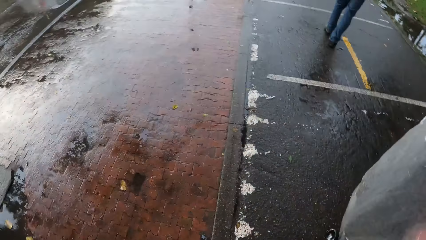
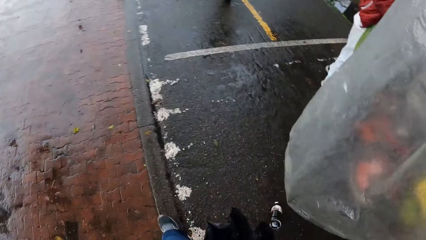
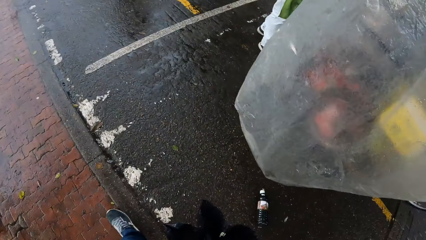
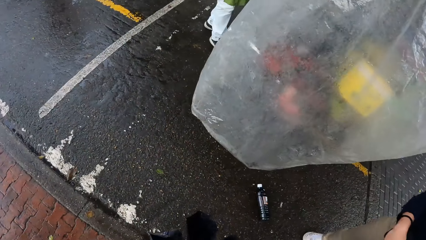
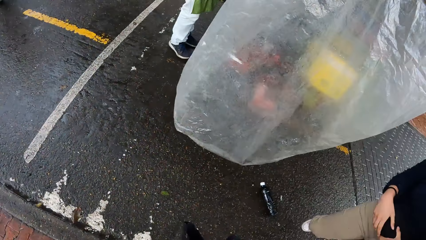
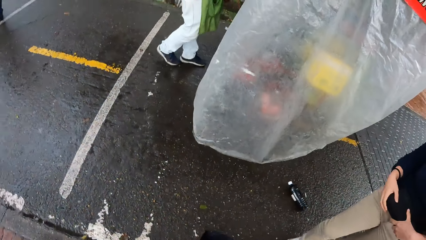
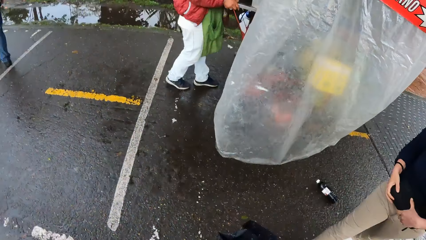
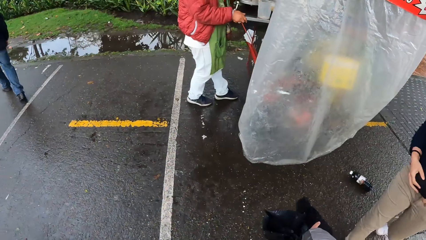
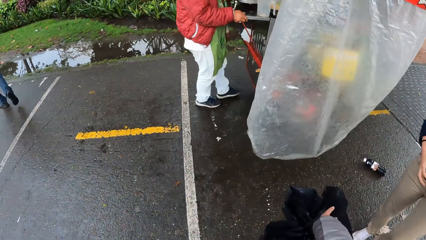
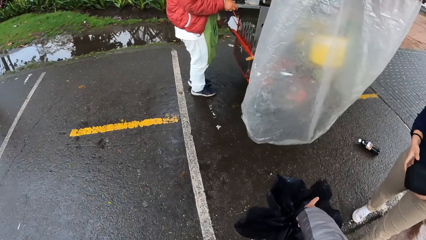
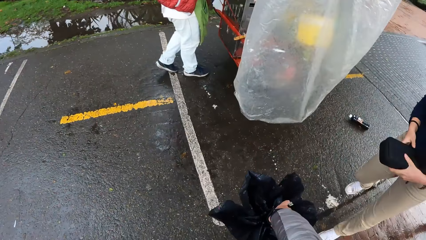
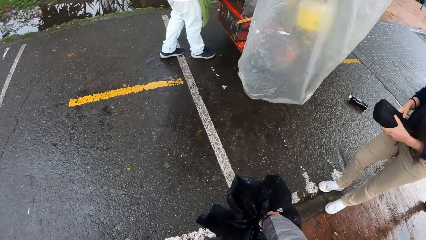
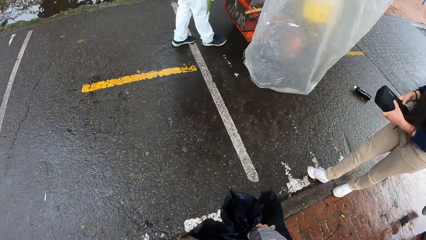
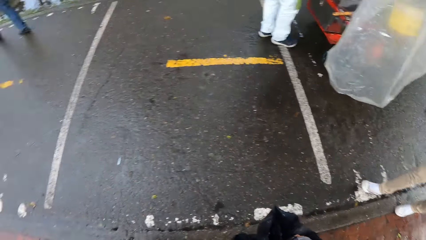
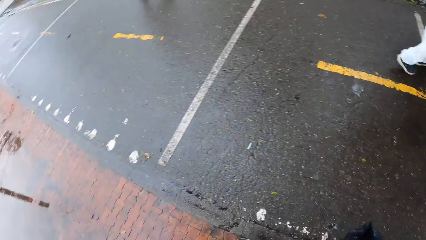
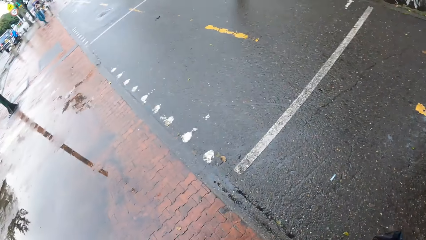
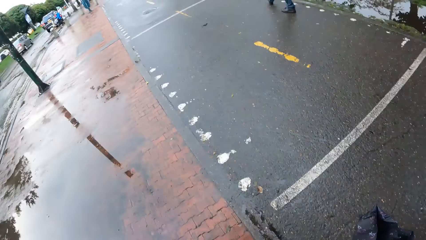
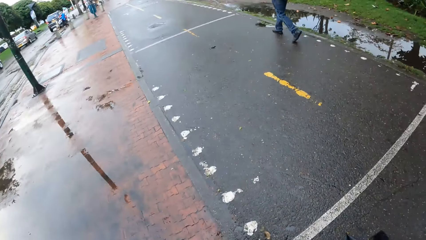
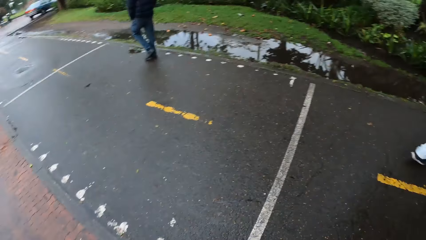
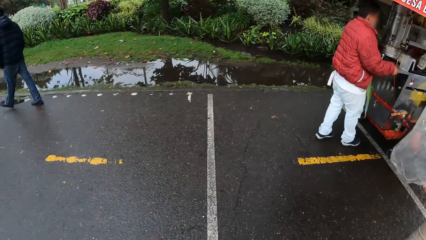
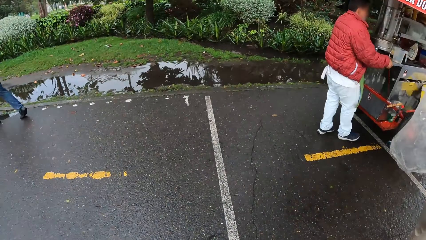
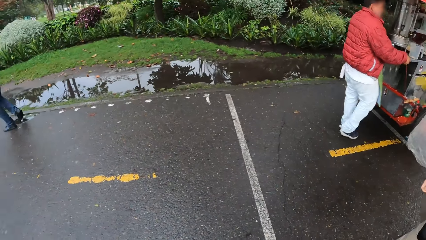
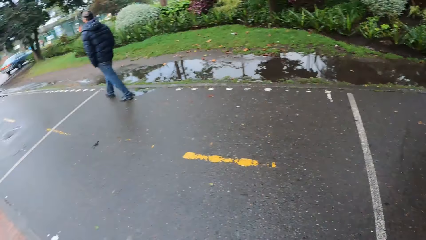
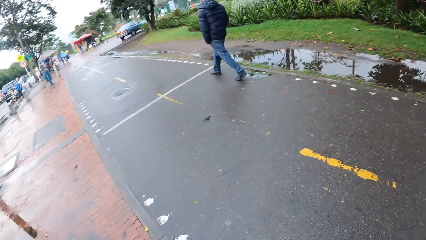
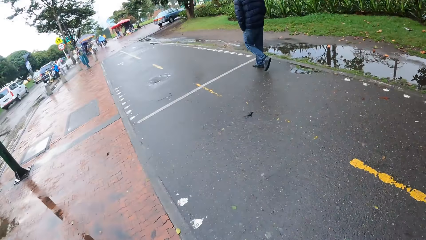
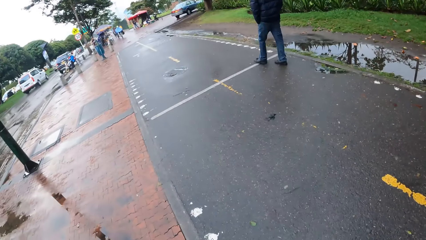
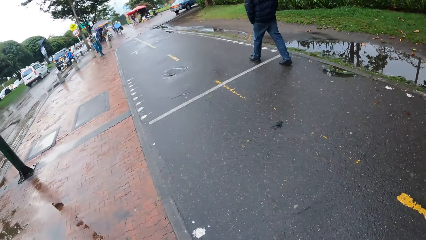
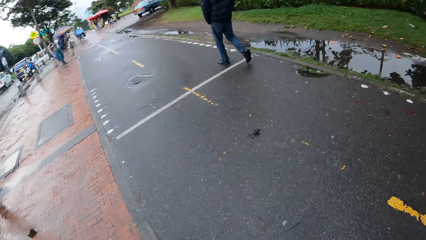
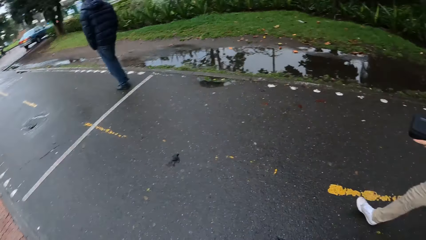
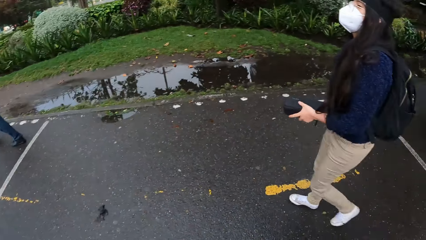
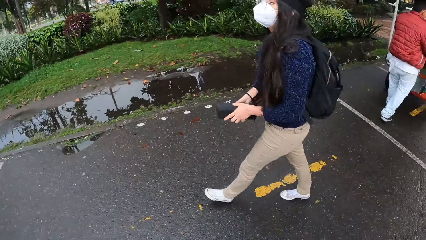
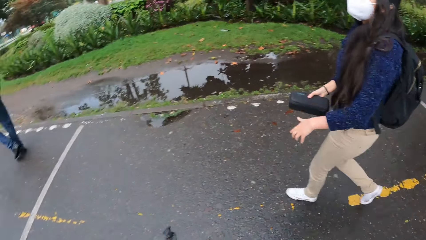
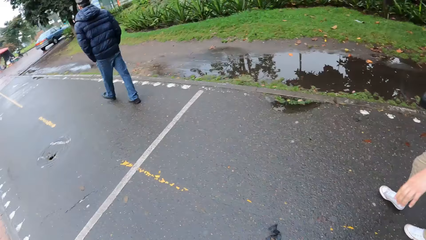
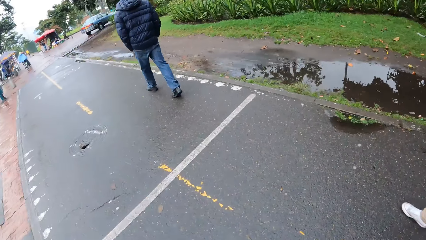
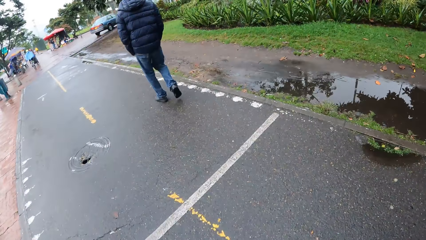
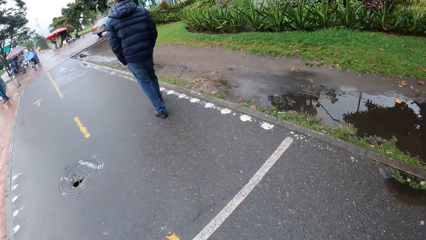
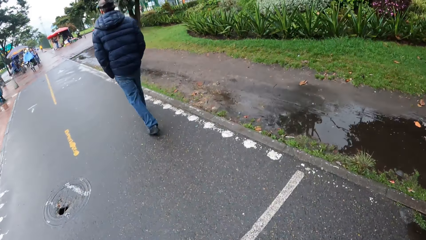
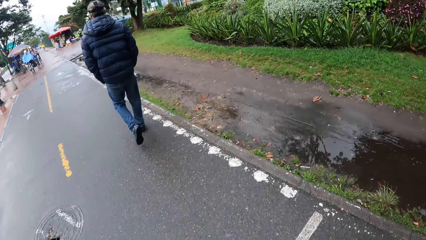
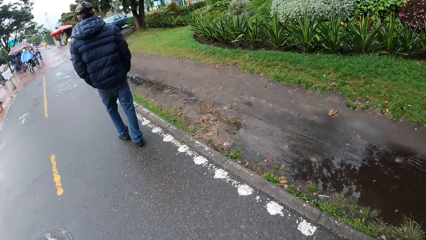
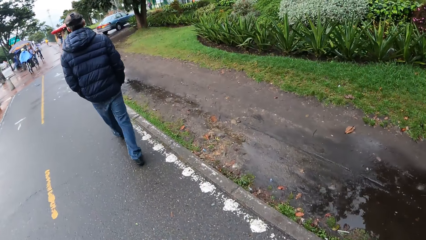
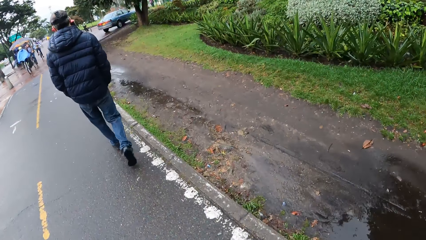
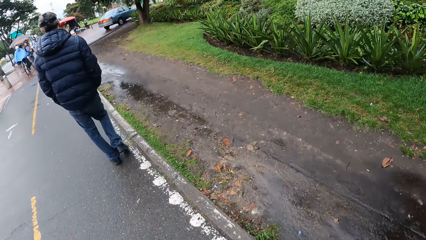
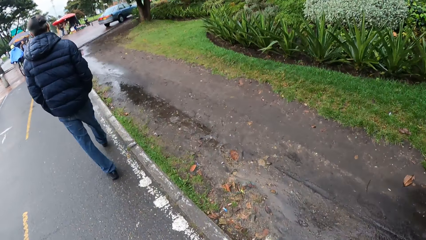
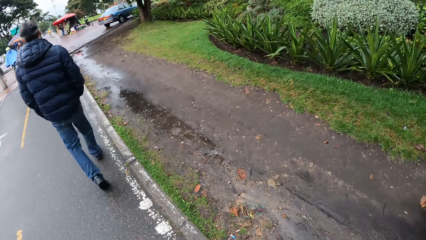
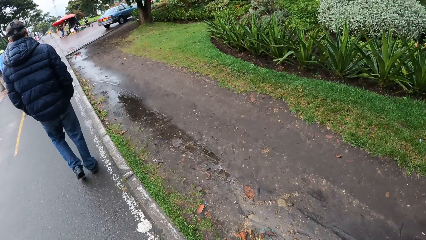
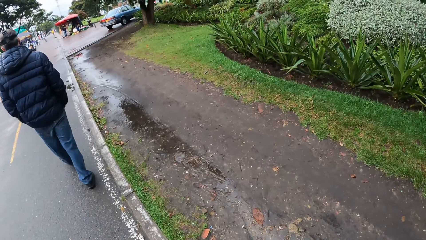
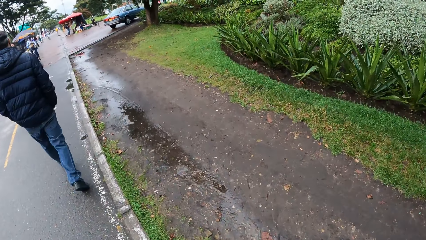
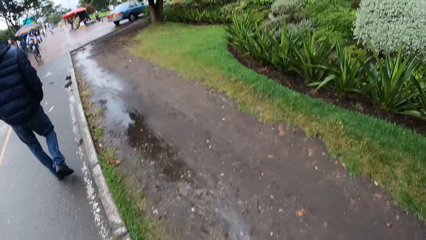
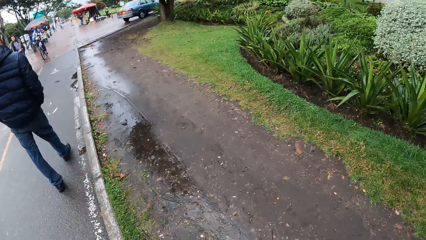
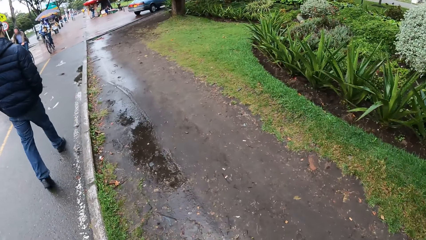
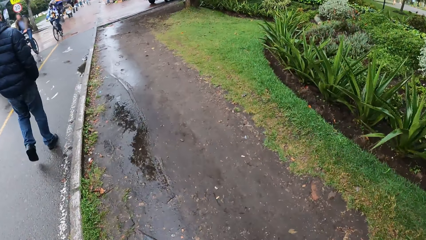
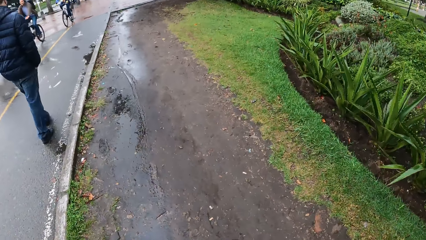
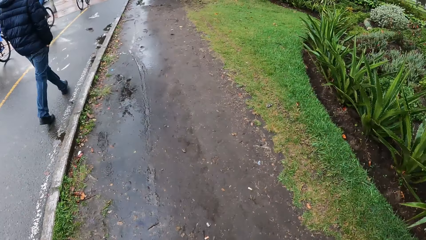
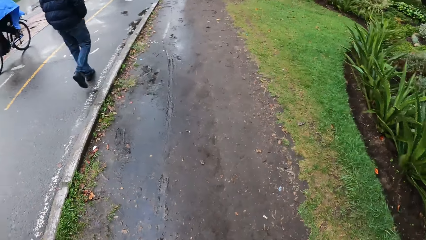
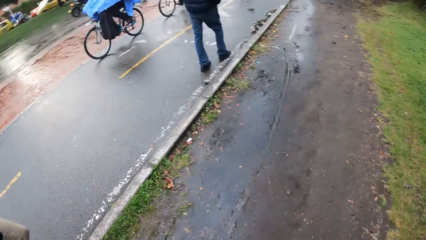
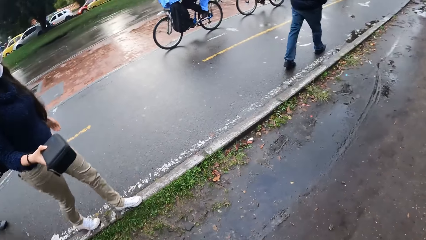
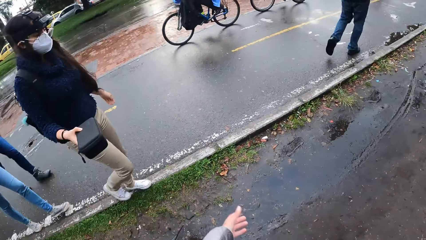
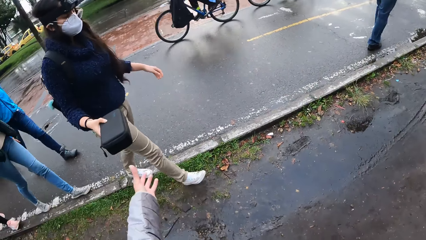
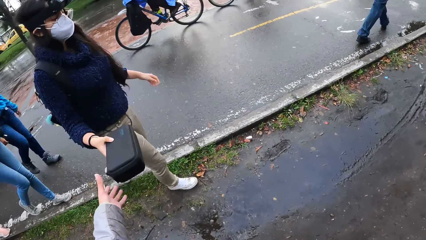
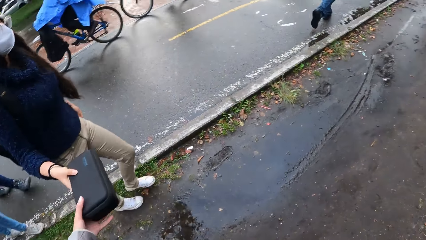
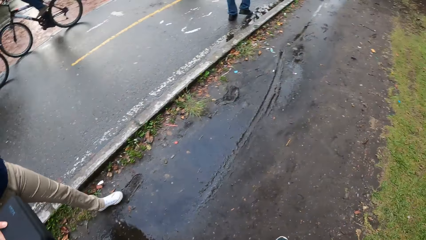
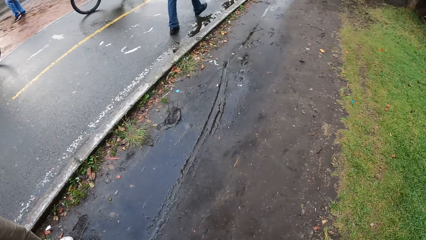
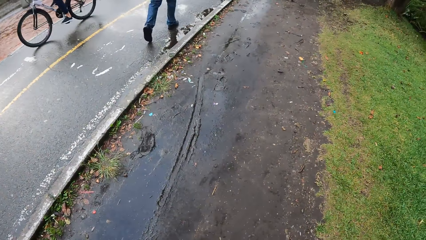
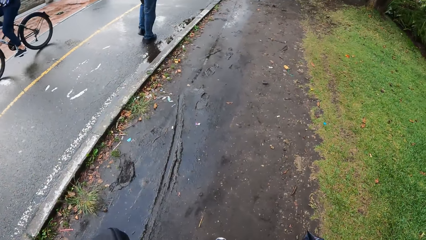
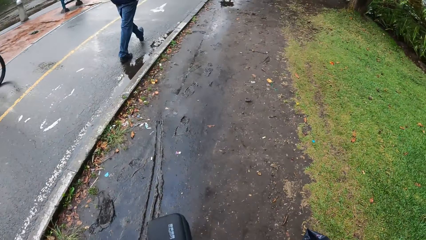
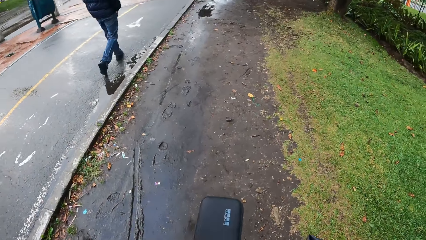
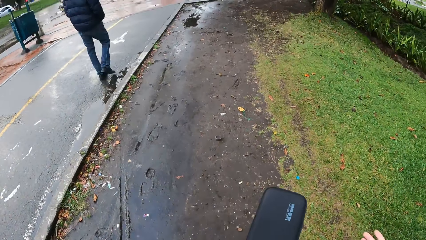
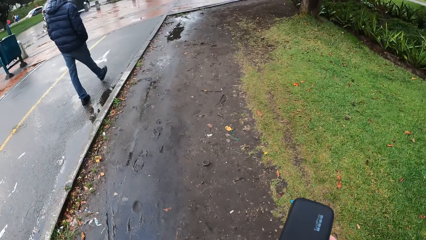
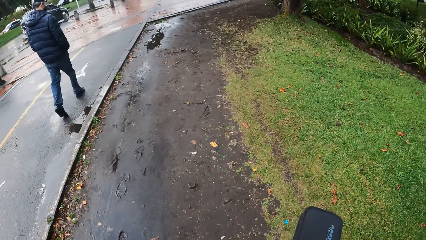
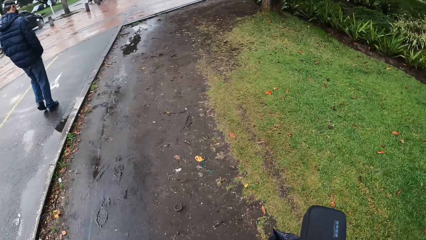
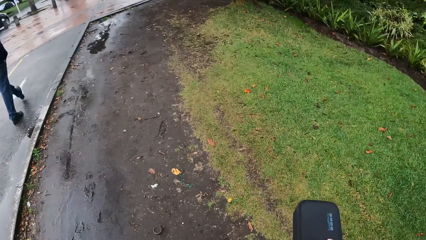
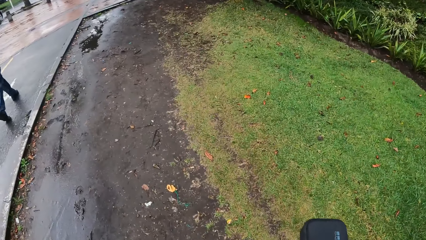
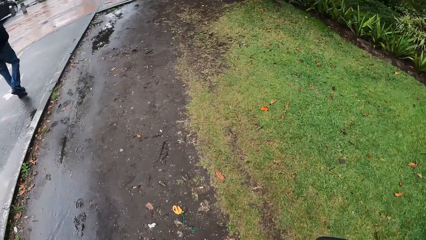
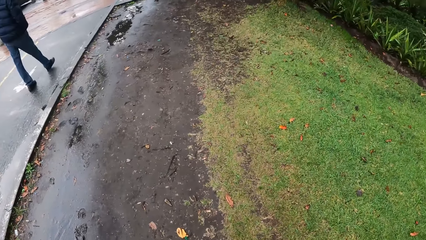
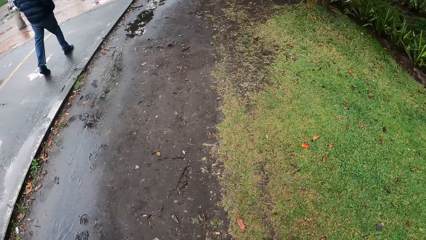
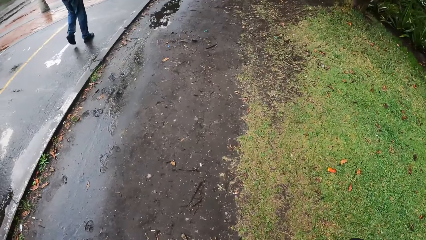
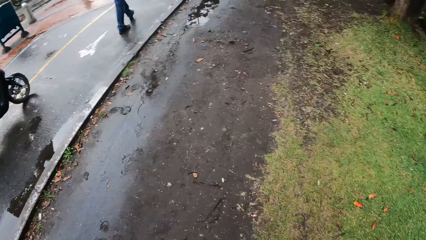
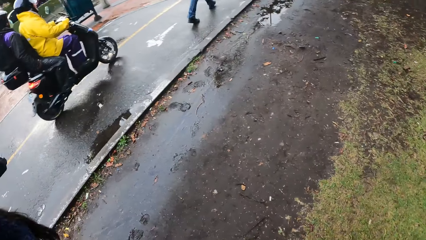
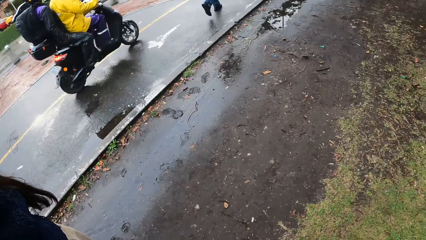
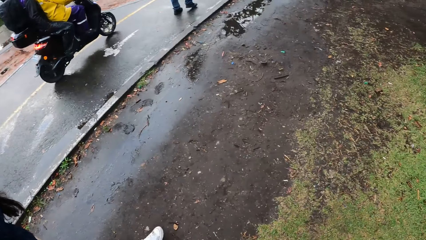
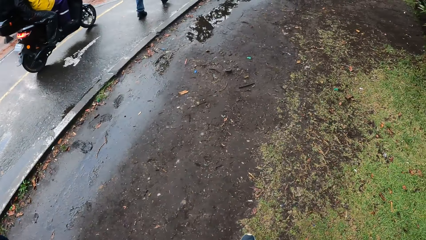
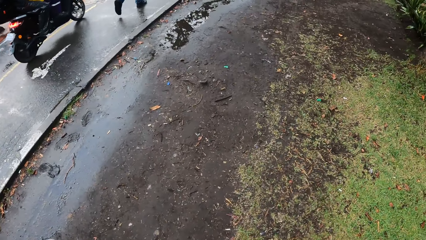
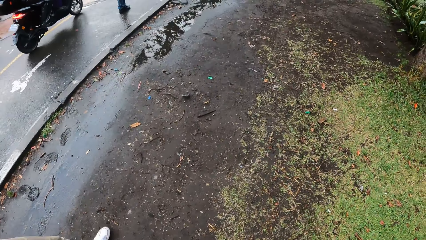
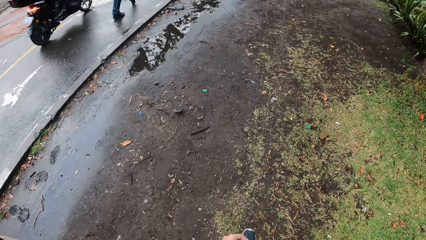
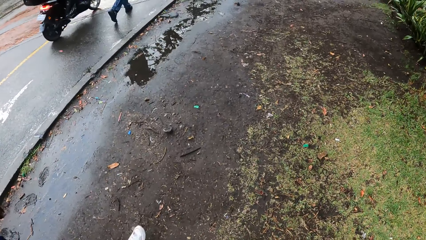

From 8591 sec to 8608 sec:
The camera wearer looks around. The woman removes her right hand from the black box. She holds the black box with her right hand. She removes her left hand from the black box. The camera wearer walks on the pedestrian walk. She takes the black box from the woman with her left hand. She walks on the pedestrian walk. She passes the black box from her left hand to her right hand.
